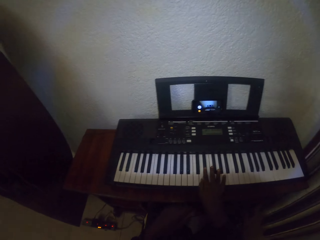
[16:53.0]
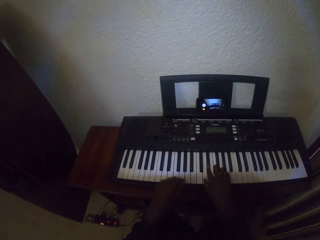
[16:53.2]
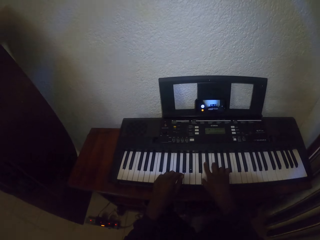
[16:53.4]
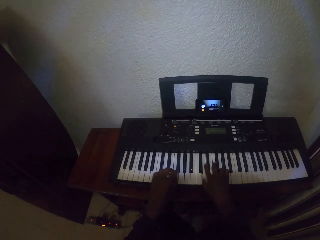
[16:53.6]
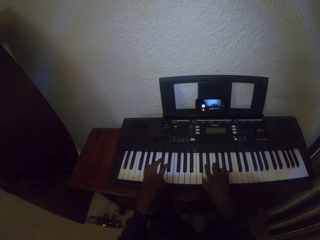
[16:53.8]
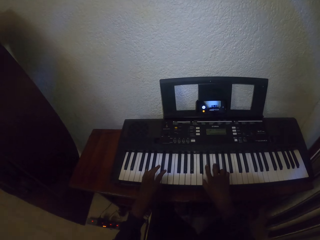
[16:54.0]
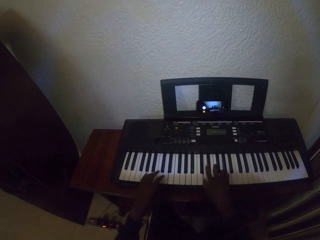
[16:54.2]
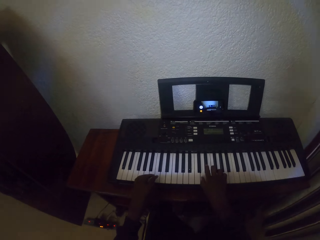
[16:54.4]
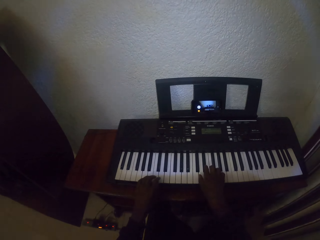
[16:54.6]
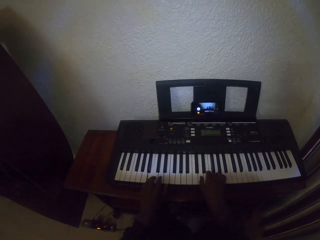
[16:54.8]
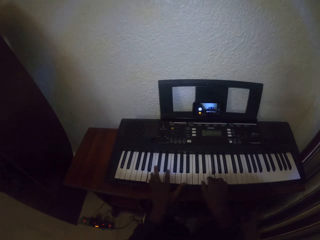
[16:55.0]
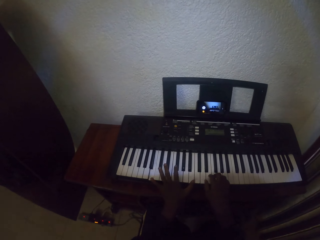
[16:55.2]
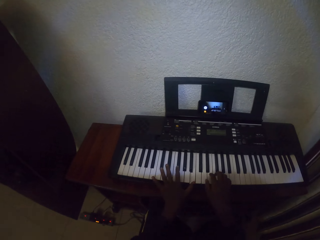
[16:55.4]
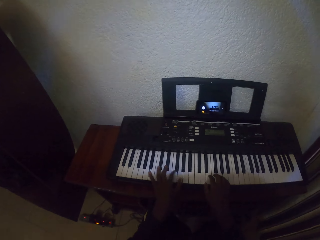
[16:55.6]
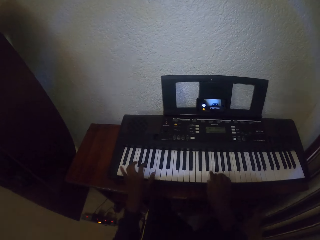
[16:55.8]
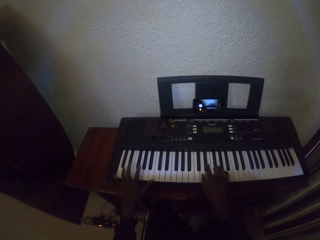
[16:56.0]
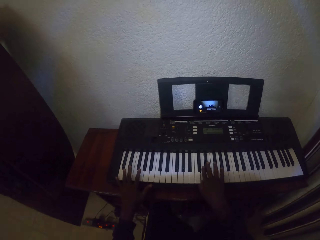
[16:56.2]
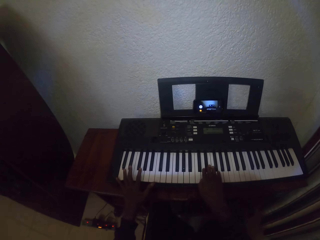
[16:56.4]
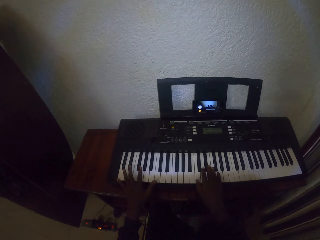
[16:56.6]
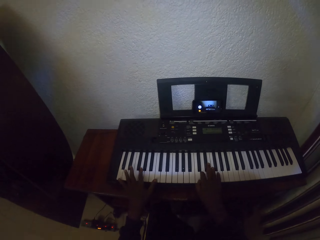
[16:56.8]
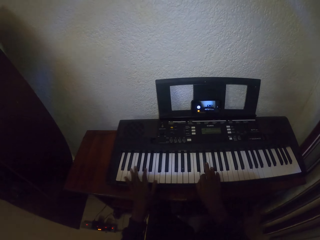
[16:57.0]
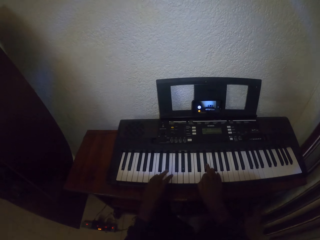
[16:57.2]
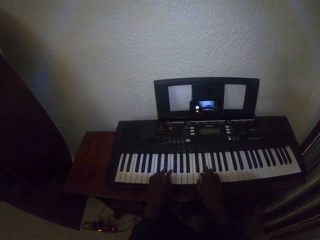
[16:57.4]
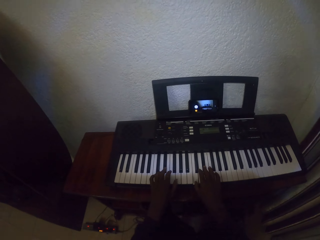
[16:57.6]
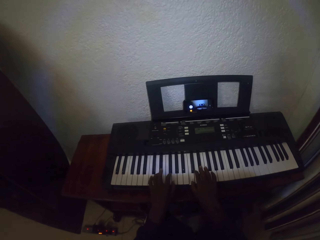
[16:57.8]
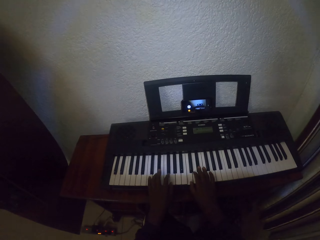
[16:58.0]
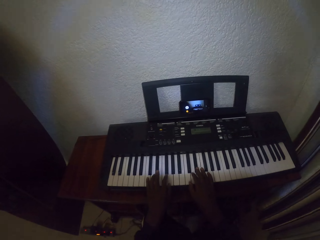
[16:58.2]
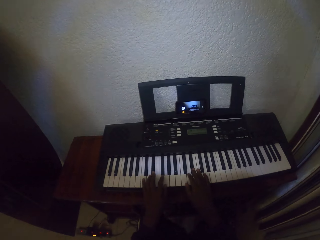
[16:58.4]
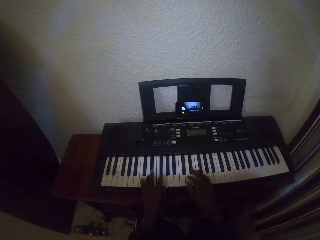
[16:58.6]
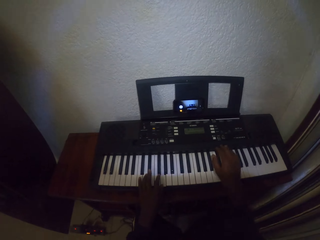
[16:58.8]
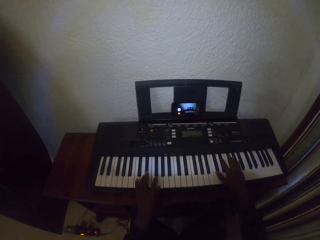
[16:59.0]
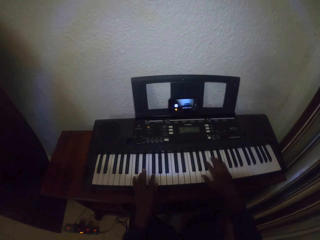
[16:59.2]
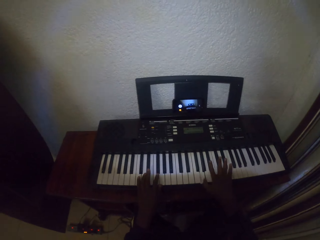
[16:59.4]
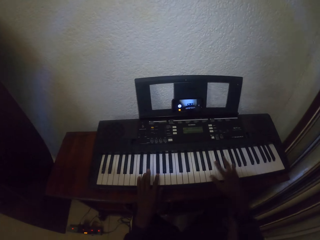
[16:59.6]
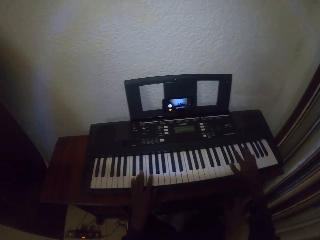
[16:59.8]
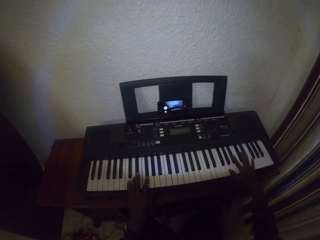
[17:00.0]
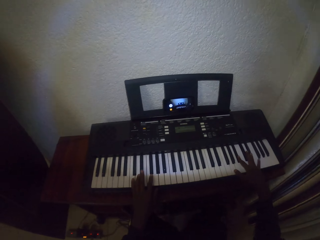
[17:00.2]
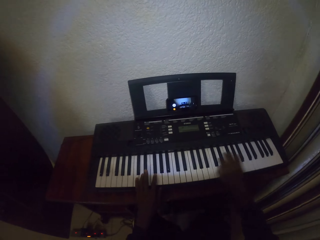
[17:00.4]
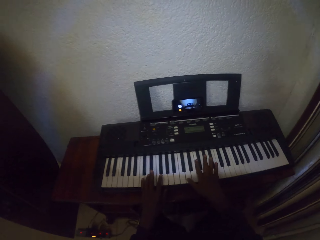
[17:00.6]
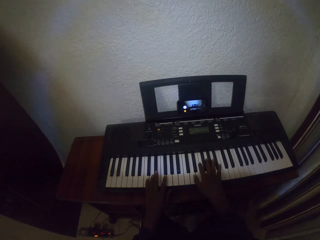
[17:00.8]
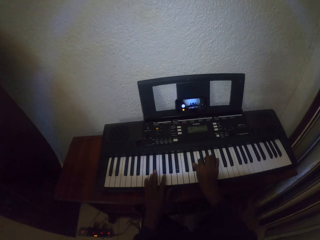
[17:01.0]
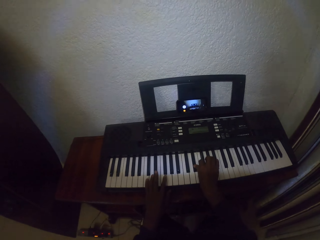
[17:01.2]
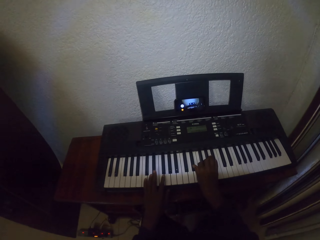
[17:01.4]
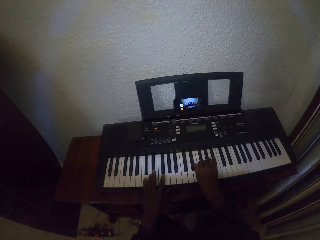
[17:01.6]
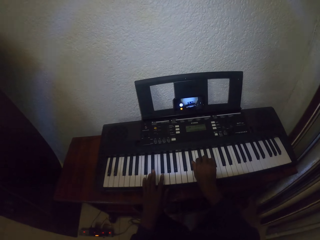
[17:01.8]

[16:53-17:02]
The camera wearer plays the piano with both hands.

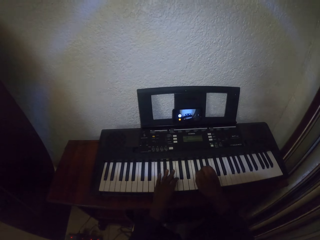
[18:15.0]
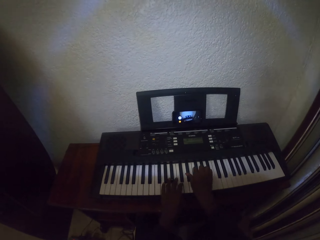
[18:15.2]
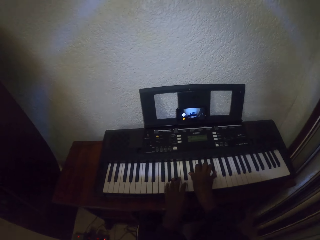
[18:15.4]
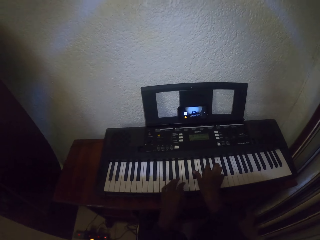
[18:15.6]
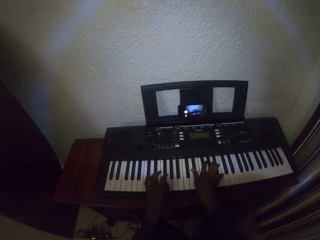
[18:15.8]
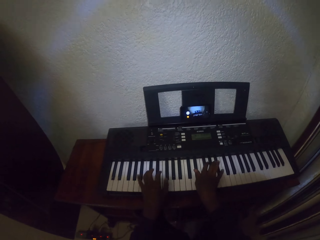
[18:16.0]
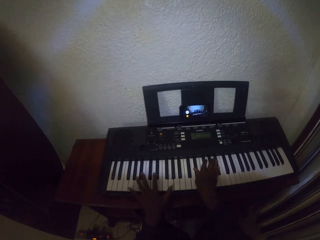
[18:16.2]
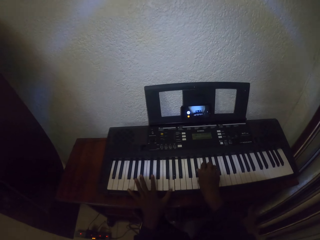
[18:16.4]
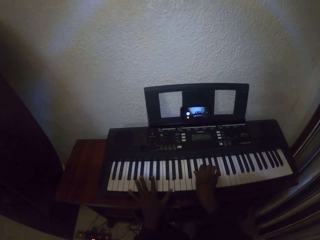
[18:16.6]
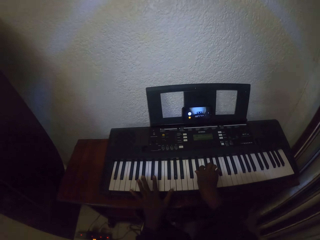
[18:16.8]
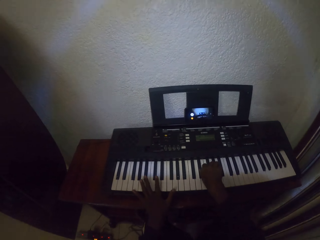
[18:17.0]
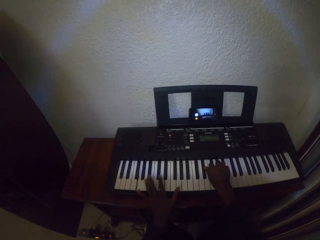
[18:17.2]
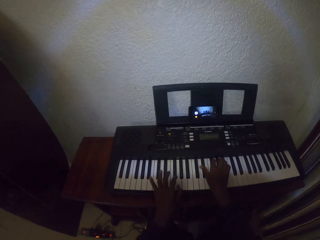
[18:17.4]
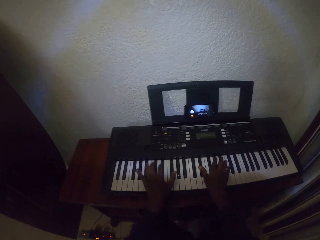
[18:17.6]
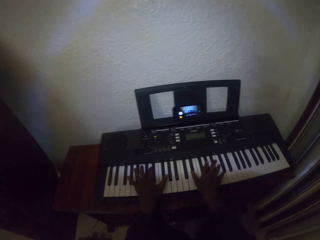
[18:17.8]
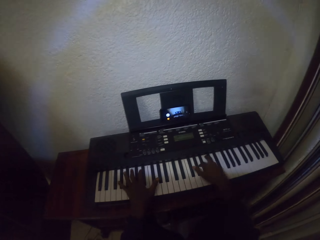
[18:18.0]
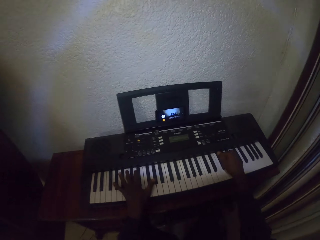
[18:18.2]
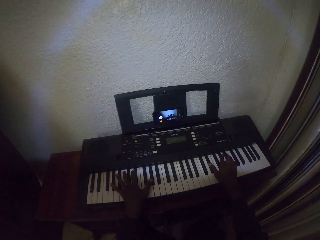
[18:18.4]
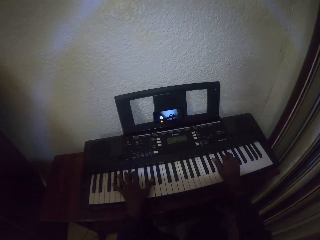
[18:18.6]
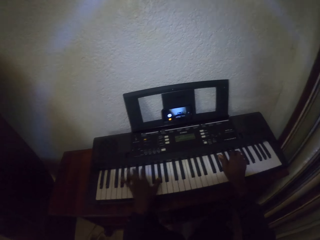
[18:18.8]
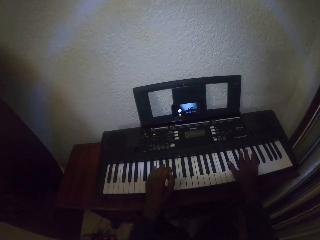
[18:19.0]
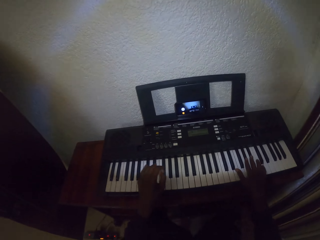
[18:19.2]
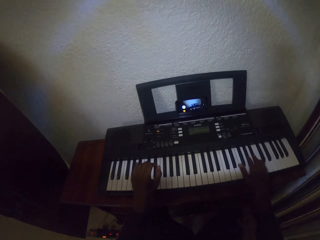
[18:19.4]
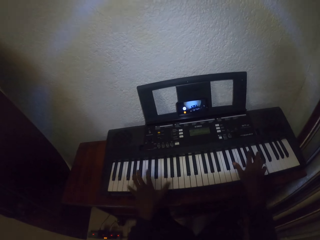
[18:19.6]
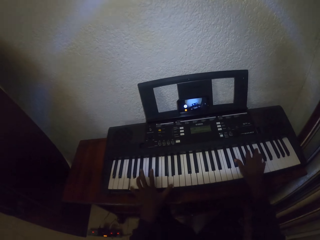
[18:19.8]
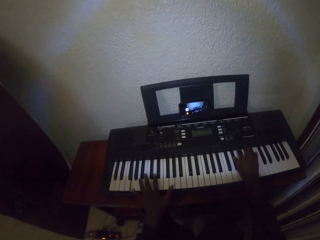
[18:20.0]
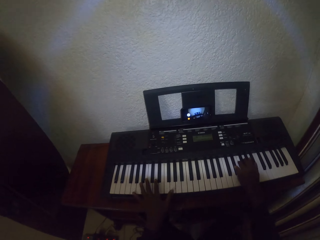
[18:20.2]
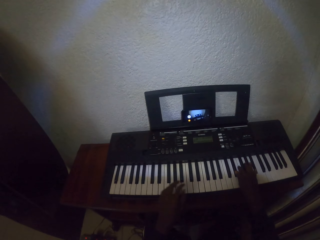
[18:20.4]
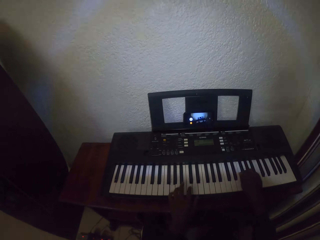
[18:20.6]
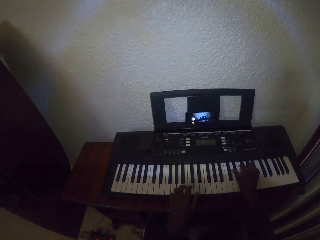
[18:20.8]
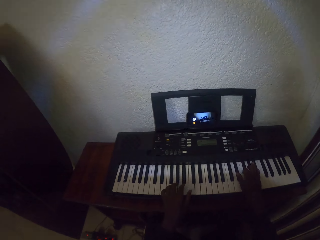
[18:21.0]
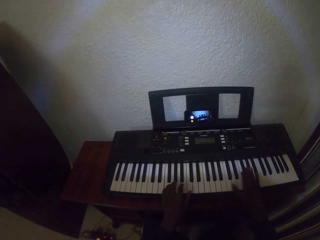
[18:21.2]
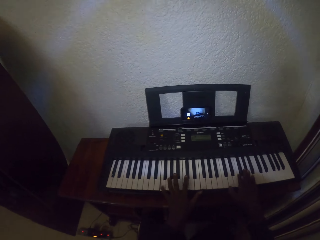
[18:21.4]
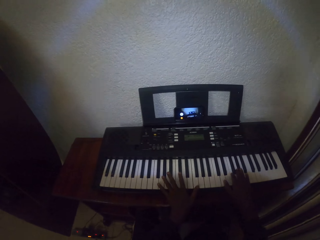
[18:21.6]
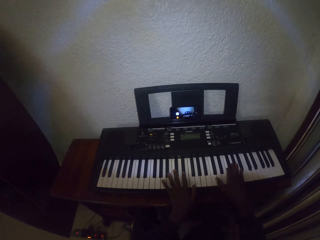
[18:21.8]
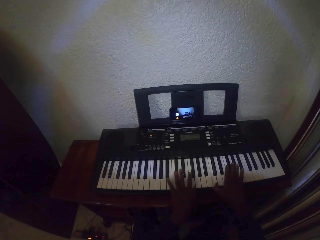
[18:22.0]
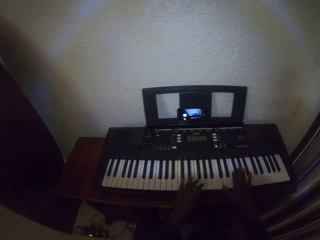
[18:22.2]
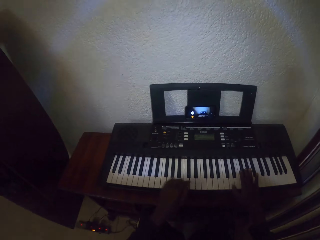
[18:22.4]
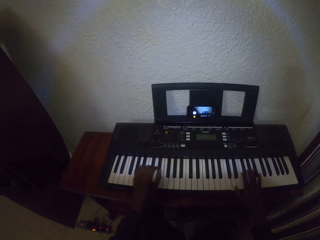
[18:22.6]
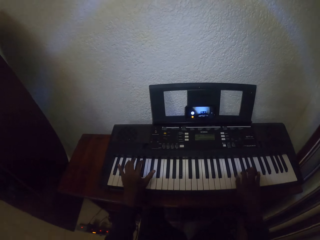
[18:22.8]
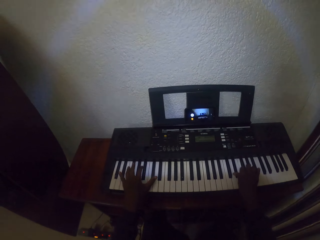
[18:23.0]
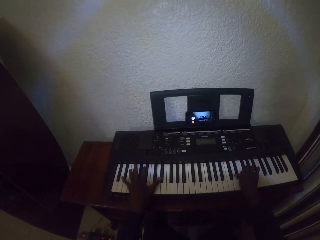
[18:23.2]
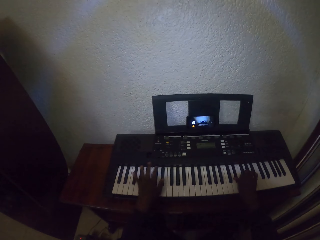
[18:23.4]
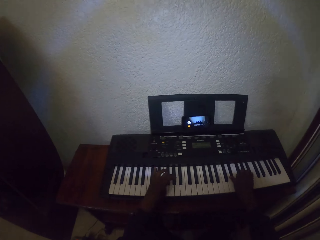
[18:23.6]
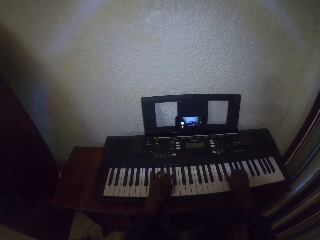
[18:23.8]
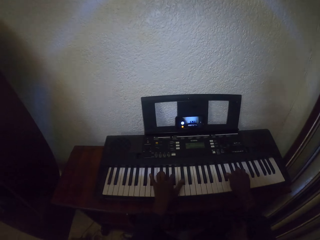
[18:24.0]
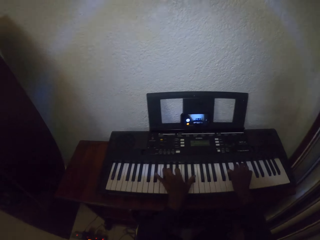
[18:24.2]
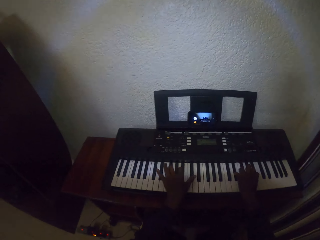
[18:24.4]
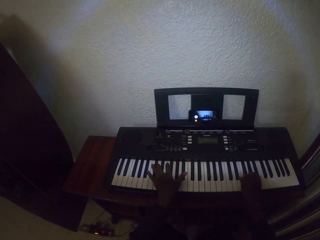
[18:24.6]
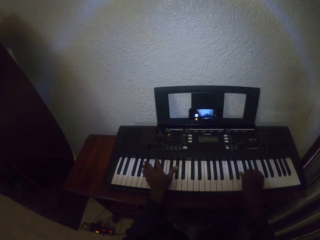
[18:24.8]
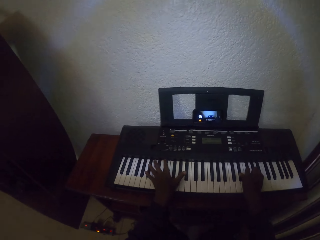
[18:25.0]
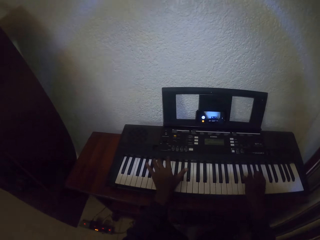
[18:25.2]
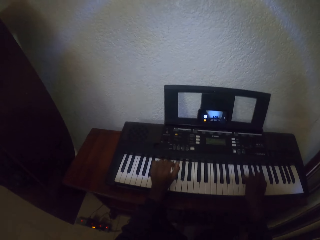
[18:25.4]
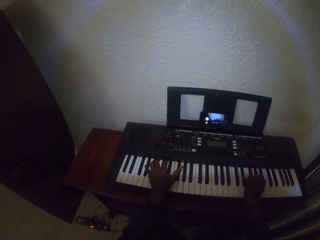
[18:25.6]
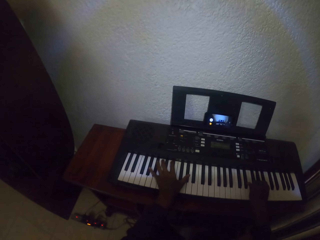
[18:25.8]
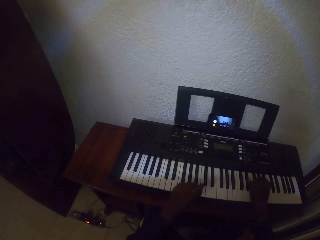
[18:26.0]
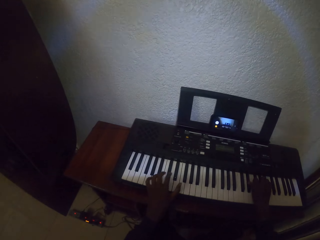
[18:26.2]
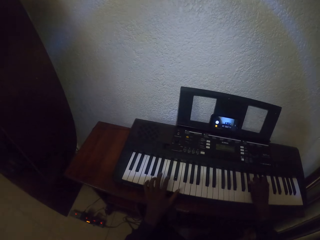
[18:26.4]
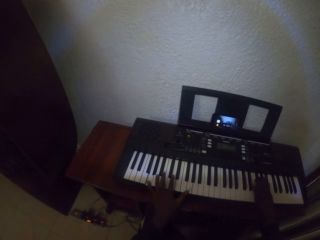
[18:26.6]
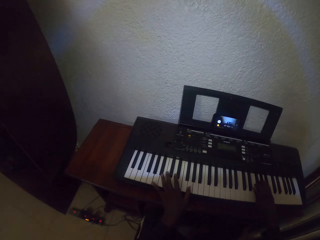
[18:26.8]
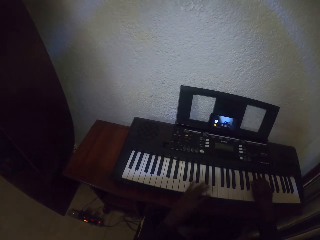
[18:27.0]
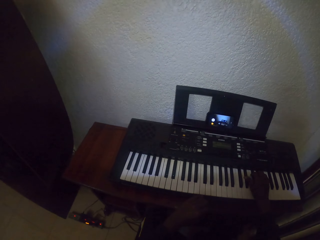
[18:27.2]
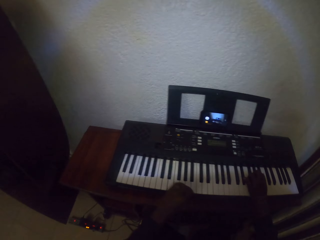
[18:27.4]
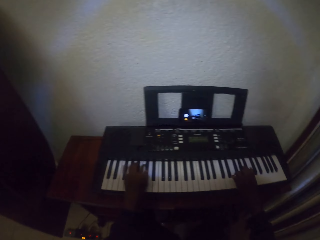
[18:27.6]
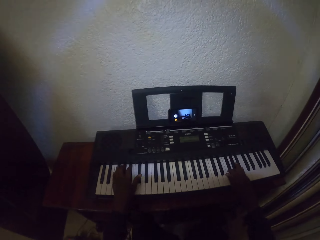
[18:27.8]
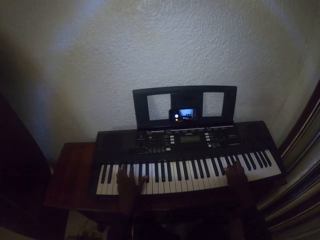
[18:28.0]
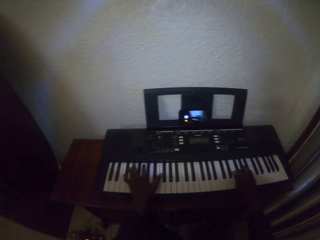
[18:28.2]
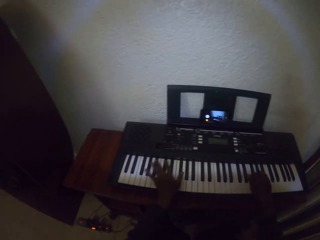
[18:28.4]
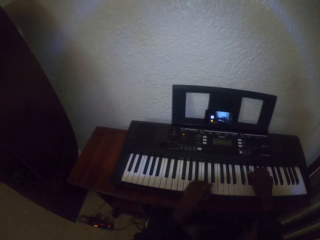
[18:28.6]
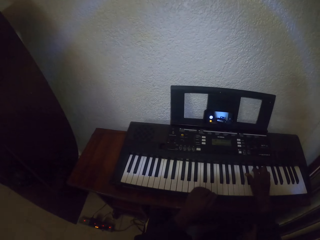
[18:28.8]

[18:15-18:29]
The camera wearer plays the piano. They play the piano repeatedly.
